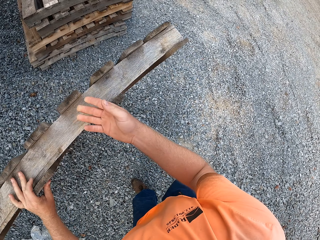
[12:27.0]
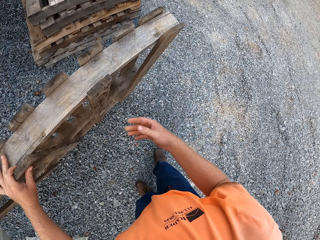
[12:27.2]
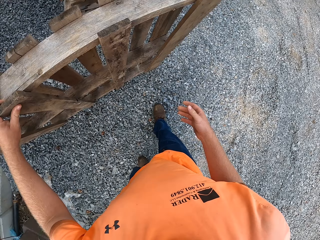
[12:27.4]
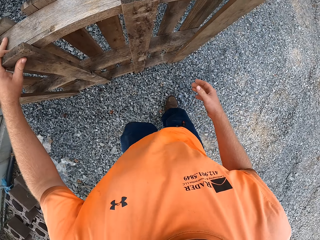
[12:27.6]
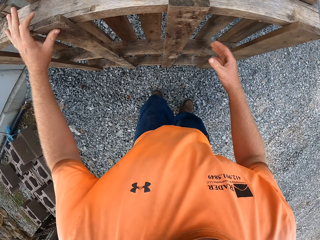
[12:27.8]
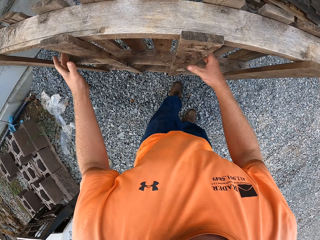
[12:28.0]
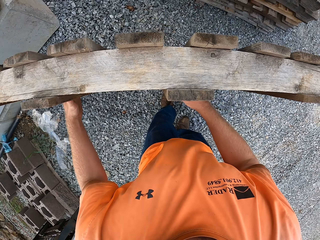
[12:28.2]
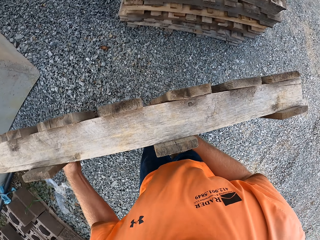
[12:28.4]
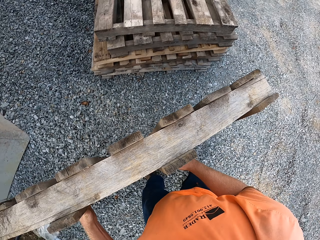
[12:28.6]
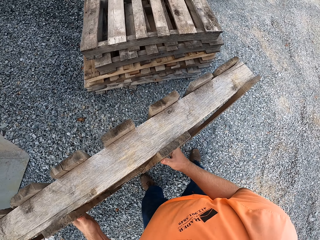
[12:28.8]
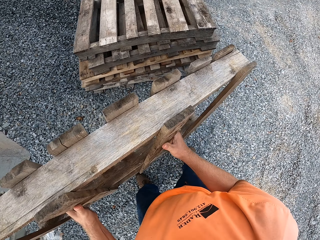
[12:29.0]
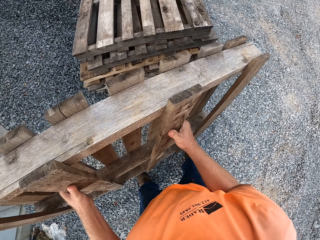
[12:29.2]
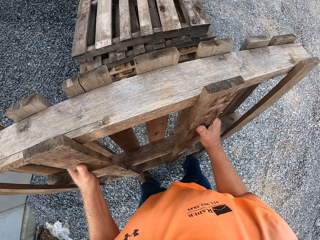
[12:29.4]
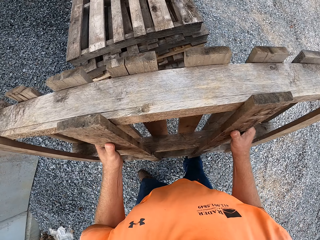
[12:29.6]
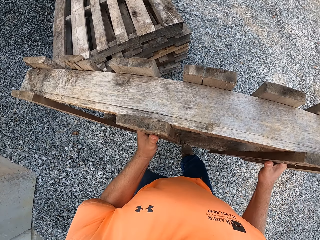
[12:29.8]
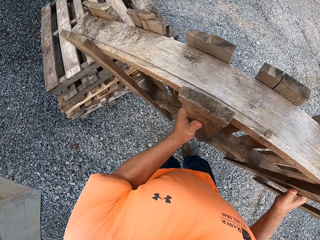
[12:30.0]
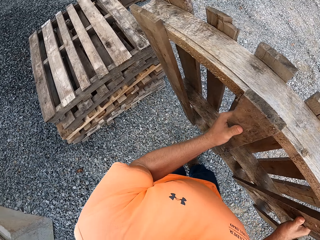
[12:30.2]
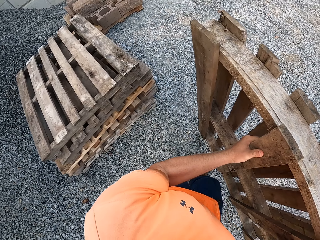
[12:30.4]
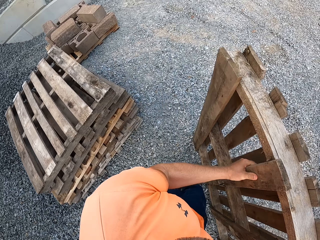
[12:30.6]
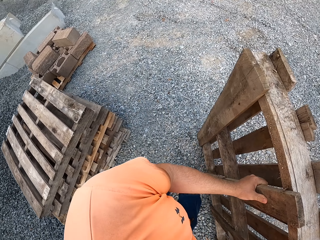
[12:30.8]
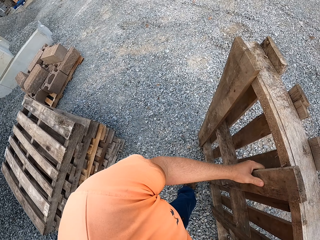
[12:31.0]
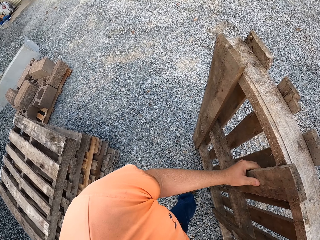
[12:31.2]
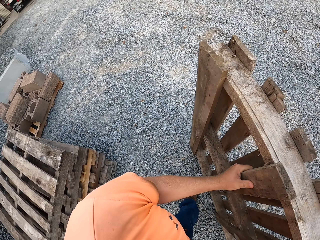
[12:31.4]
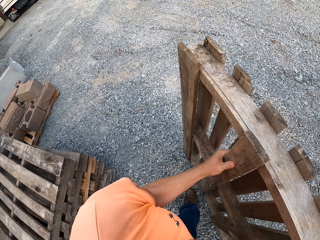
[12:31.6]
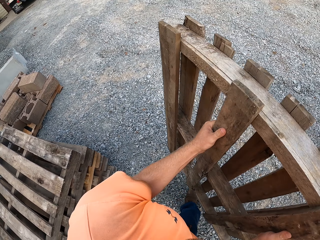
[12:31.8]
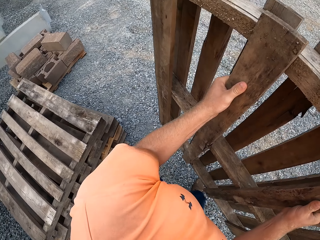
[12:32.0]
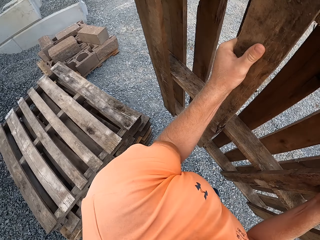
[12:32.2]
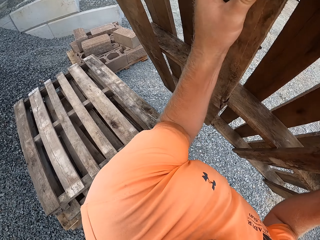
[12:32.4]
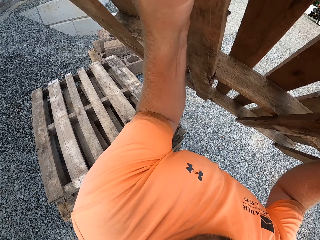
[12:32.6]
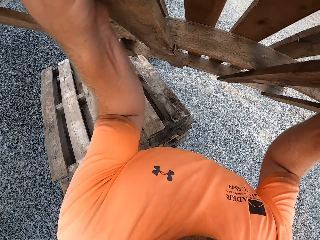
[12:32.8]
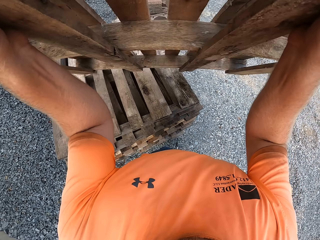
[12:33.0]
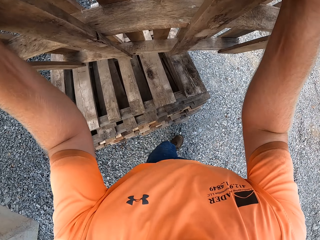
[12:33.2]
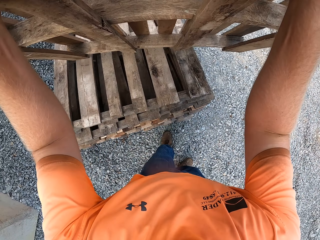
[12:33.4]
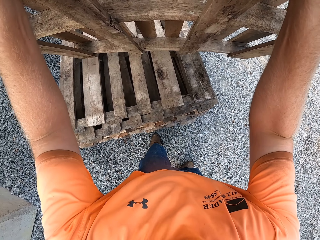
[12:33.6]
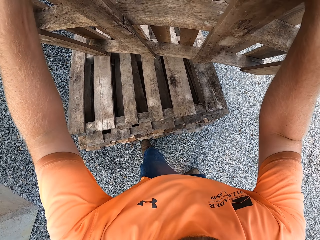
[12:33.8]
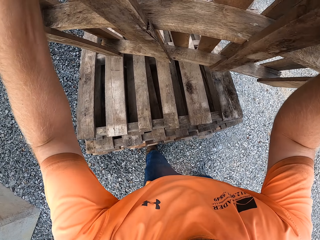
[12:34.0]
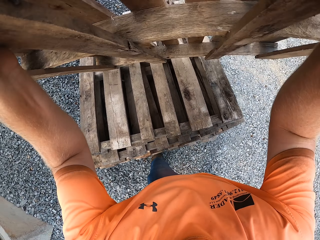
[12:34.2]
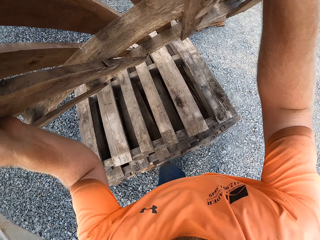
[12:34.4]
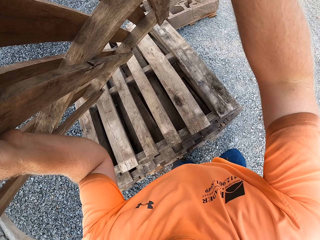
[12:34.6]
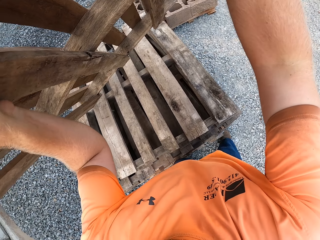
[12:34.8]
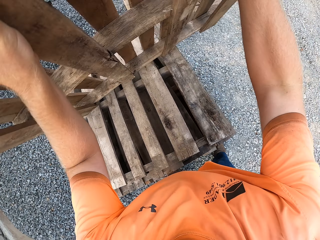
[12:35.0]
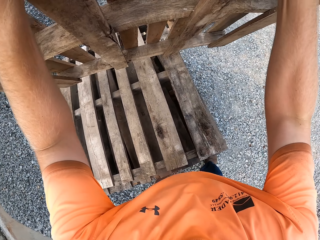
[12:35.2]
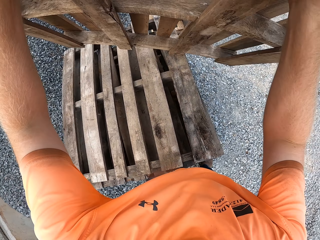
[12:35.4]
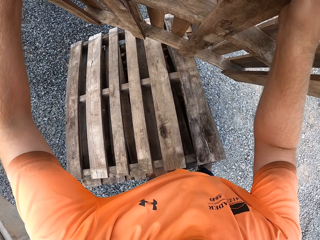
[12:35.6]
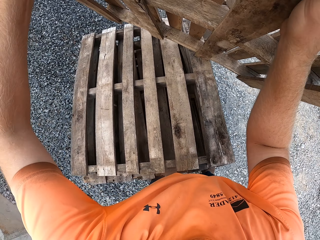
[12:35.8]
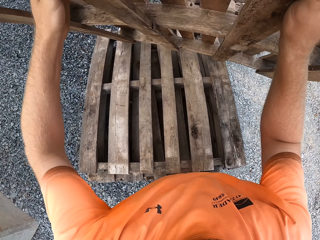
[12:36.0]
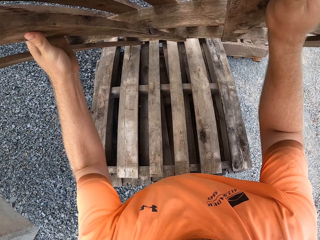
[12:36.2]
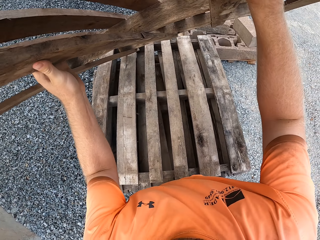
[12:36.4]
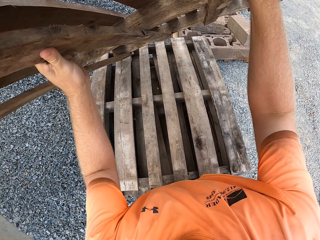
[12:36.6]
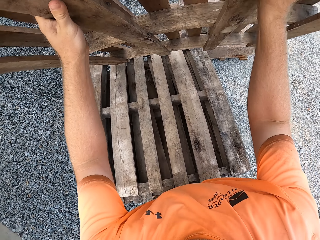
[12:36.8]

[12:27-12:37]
The camera wearer holds the pallet or base skid with his left hand. He carries the pallet from the ground with both hands. He hits the pallet in his hands on the ground. He carries the pallet from the ground with both hands. He places the pallet in his hands on some pallets. He holds the base skid. He adjusts the pallet in his hands on the pallets.

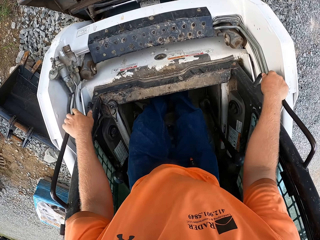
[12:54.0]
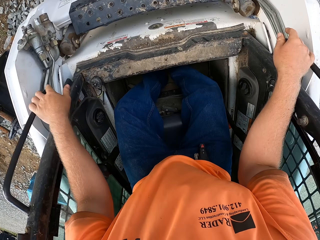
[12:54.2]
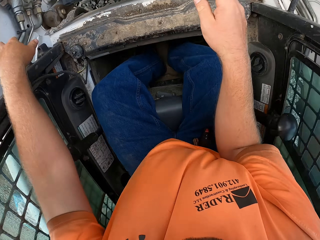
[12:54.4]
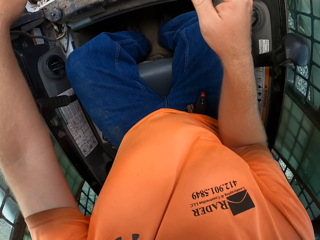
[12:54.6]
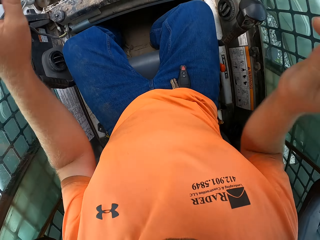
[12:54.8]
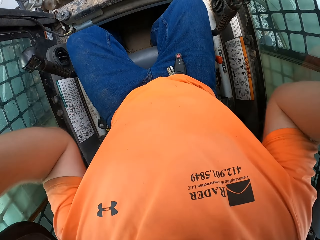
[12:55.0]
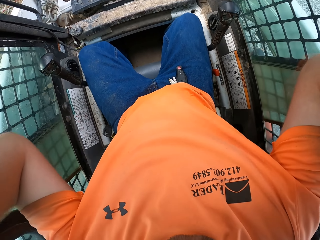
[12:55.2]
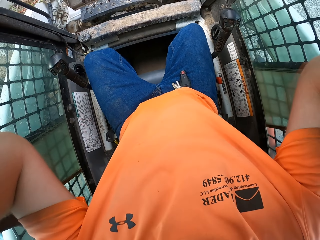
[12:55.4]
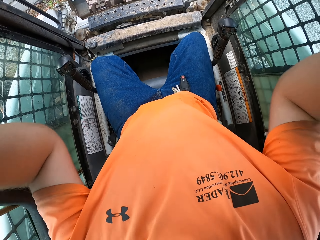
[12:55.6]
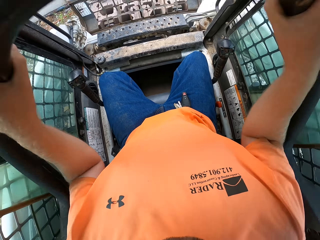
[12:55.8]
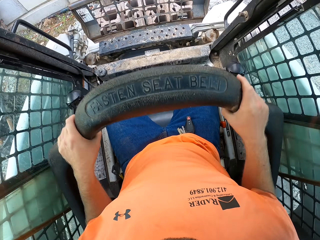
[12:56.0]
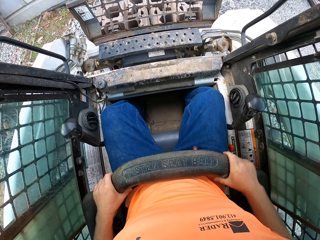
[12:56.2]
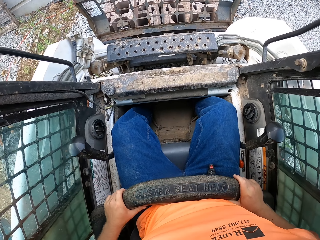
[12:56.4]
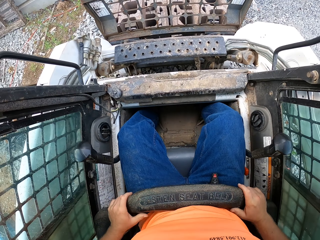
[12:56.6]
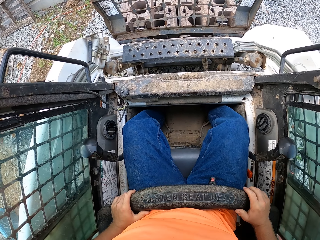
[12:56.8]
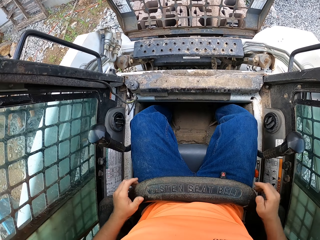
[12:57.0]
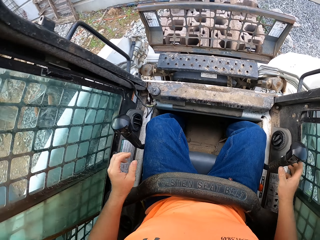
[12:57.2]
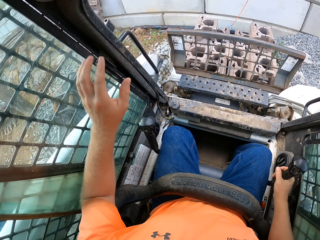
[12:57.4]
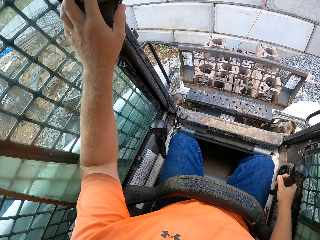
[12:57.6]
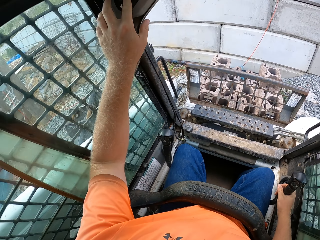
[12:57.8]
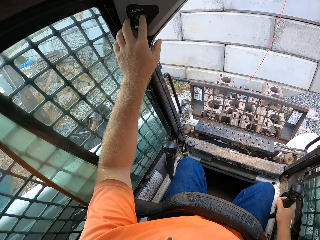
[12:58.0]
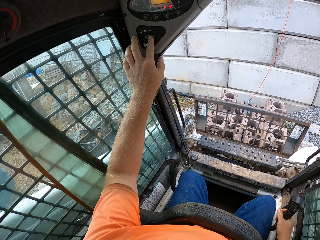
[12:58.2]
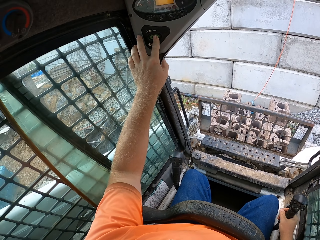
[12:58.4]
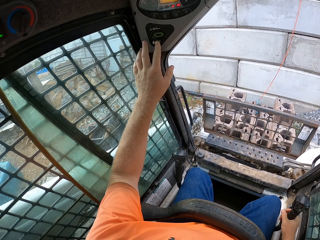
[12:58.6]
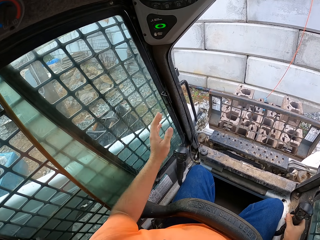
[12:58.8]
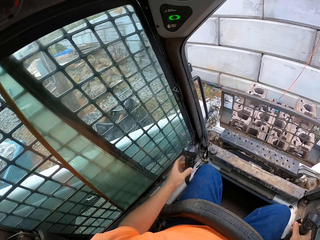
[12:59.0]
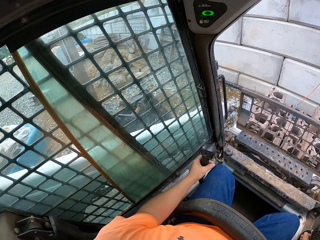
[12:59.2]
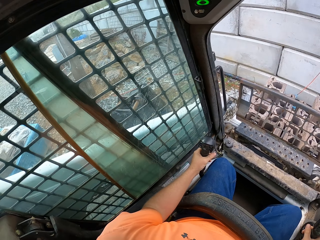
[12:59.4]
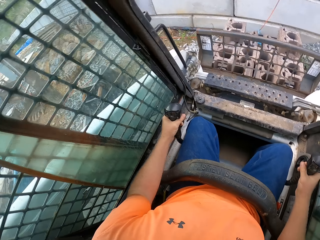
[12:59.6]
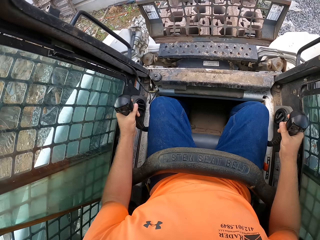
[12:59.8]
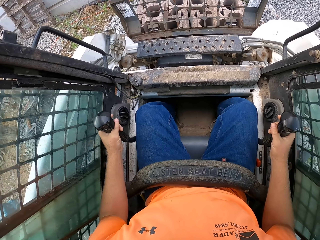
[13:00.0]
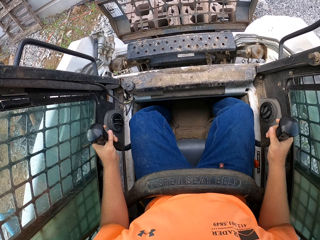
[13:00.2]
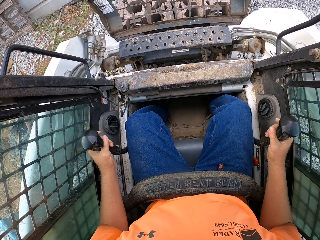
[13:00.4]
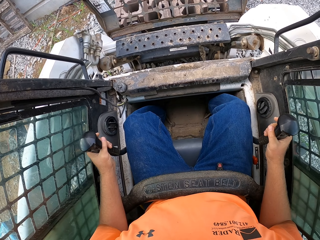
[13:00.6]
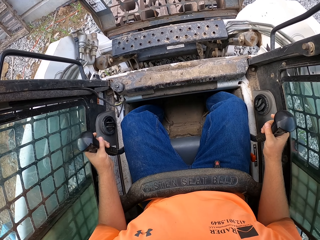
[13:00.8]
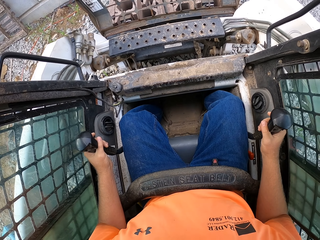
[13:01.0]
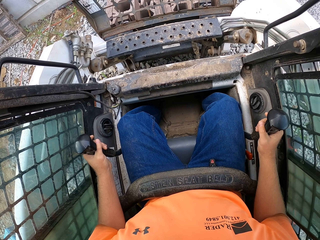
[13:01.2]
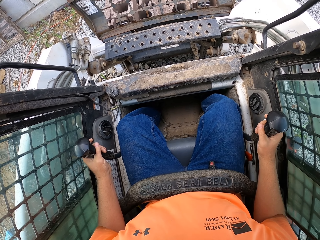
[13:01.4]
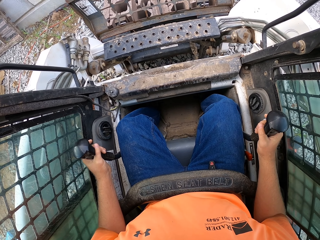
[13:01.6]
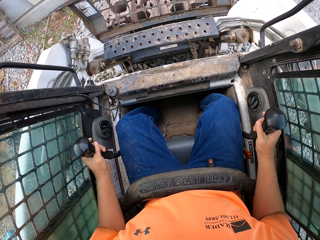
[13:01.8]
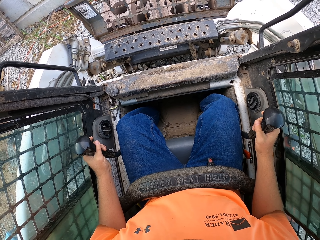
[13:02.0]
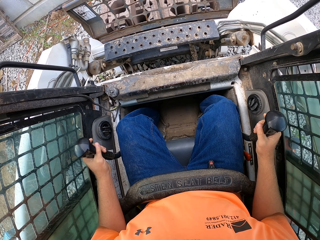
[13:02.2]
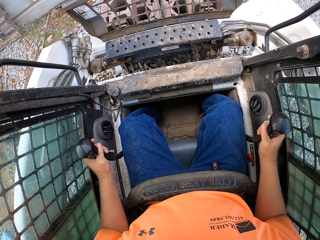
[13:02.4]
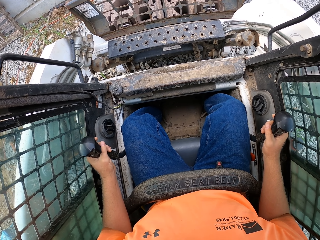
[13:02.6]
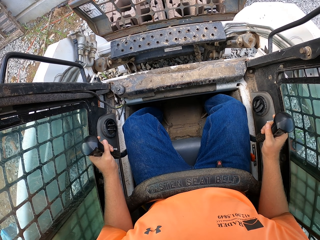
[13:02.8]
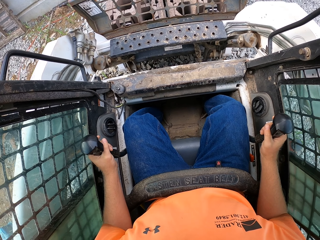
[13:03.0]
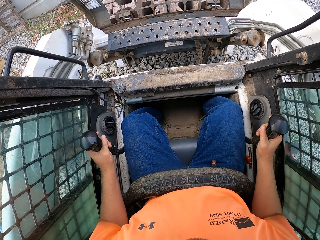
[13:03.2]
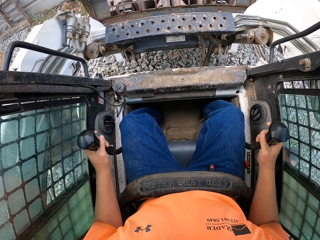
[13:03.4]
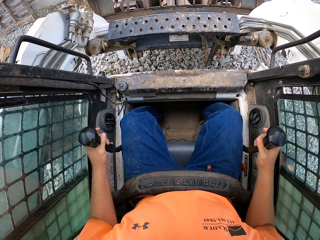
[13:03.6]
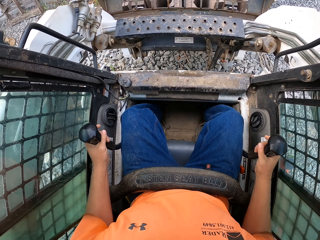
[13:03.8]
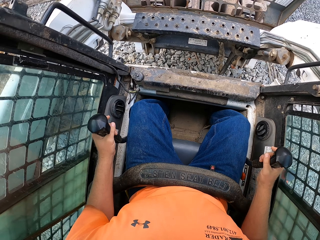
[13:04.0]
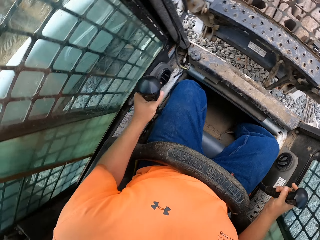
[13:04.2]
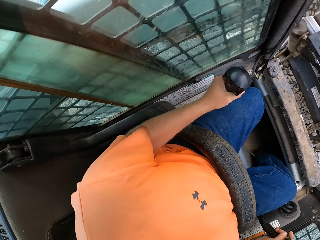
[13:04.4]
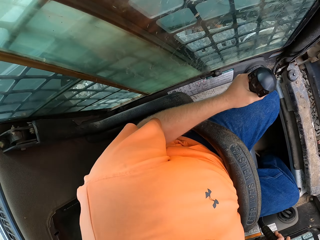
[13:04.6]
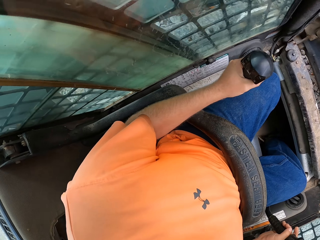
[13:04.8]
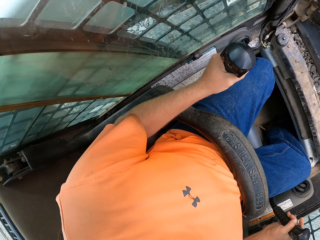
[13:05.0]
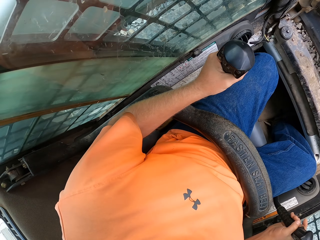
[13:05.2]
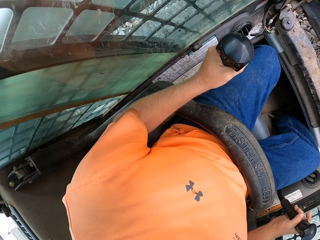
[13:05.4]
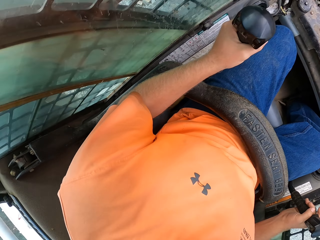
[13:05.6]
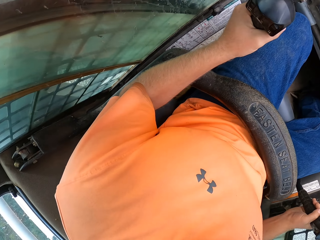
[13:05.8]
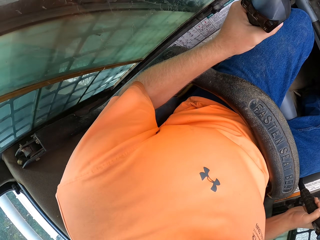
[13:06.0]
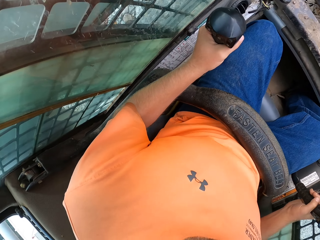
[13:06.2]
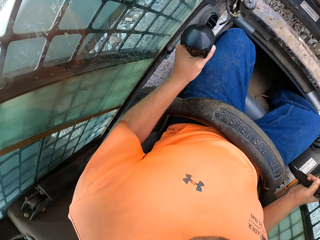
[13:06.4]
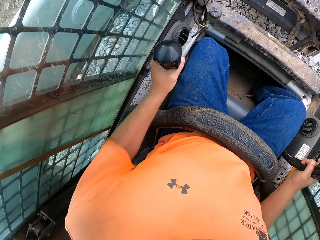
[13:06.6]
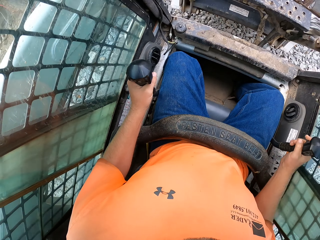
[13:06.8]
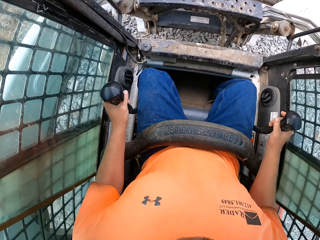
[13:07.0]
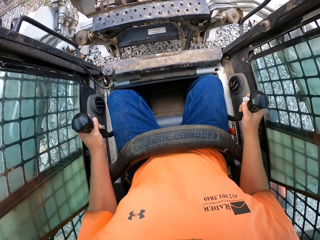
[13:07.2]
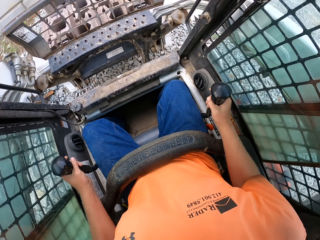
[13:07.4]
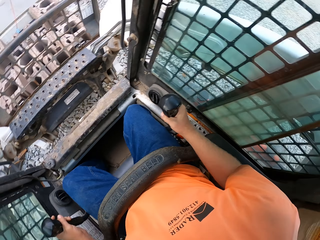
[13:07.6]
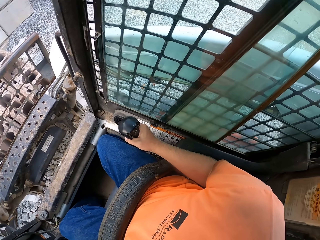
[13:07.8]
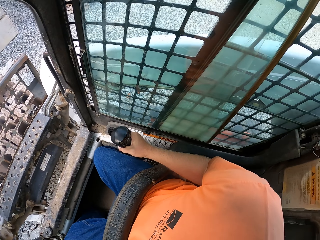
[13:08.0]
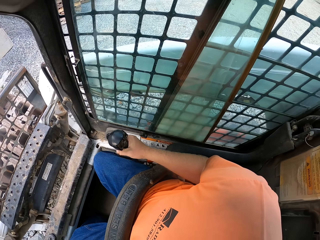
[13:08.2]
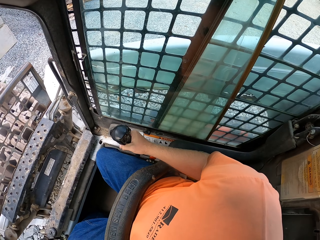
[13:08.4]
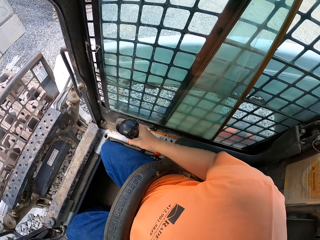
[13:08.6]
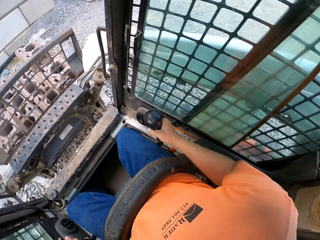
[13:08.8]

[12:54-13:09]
The camera wearer sits in the forklift or excavator. He grabs the seat belt with both hands. He holds his waist with the seat belt with both hands. He holds the right gear with his right hand. He operates the forklift with his left hand. He presses a button. He holds the left gear with his left hand. He moves the excavator. He raises the fork of the forklift with the side gears in his hands. He turns right. He drives the forklift with both hands on the side gears.
